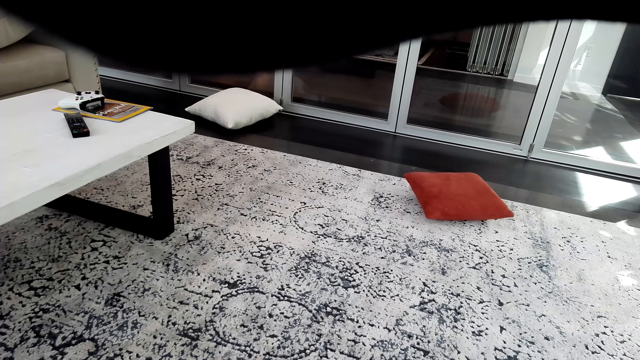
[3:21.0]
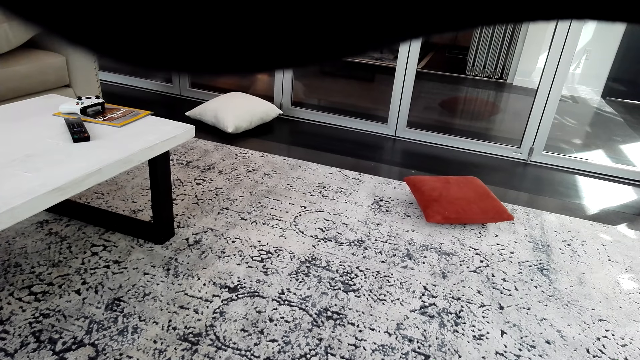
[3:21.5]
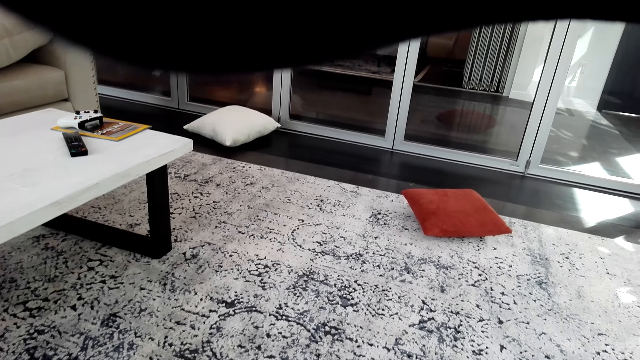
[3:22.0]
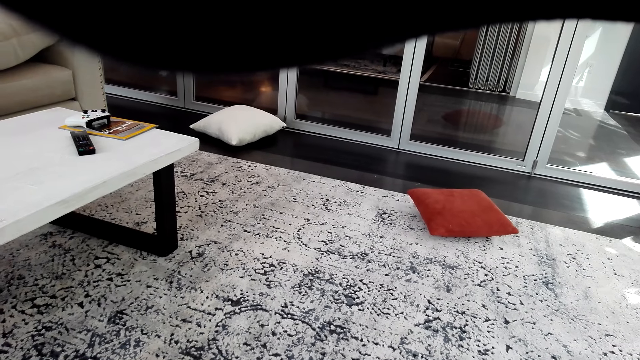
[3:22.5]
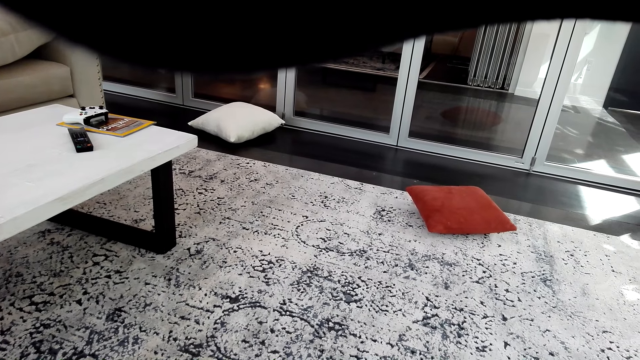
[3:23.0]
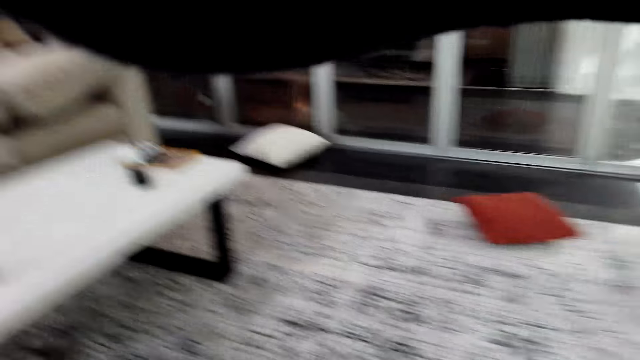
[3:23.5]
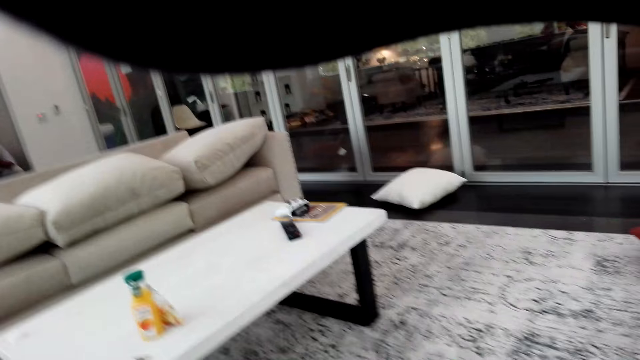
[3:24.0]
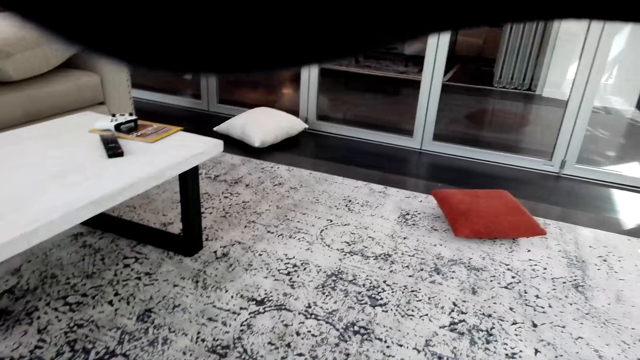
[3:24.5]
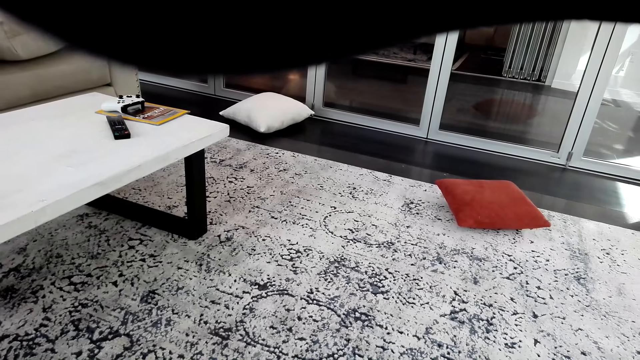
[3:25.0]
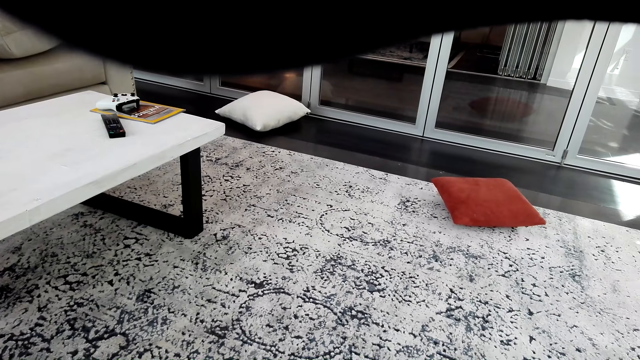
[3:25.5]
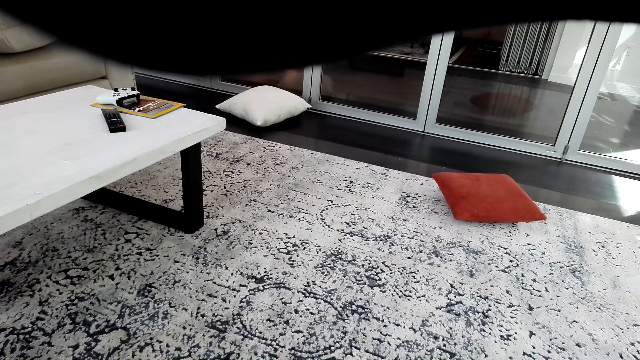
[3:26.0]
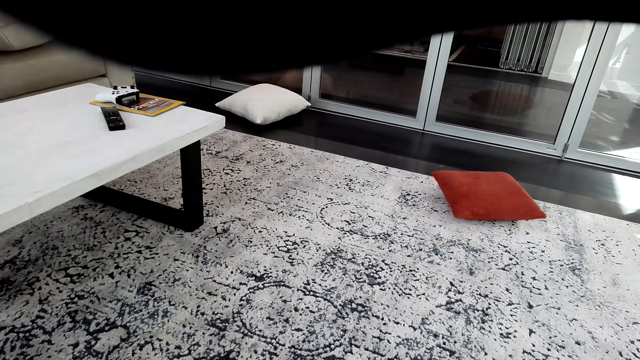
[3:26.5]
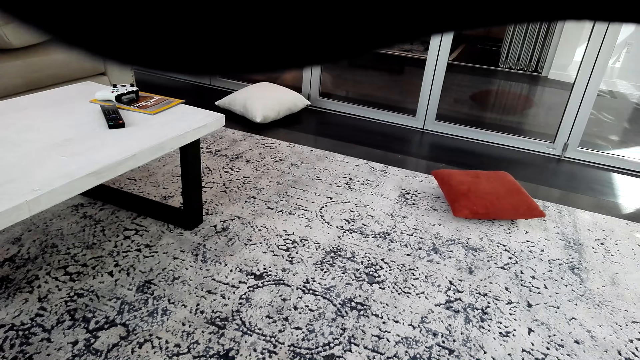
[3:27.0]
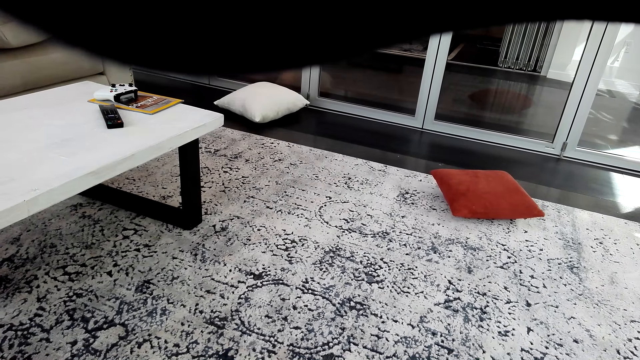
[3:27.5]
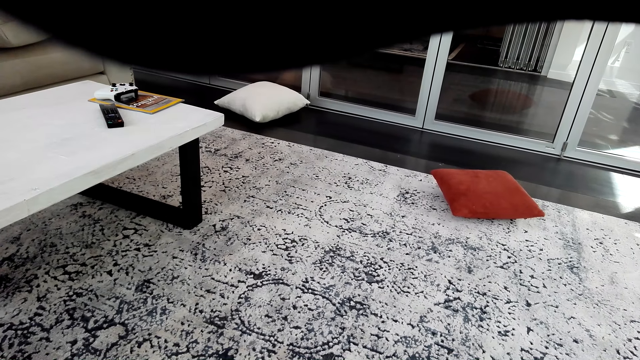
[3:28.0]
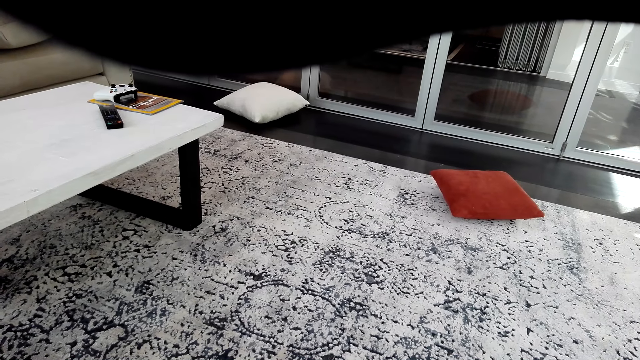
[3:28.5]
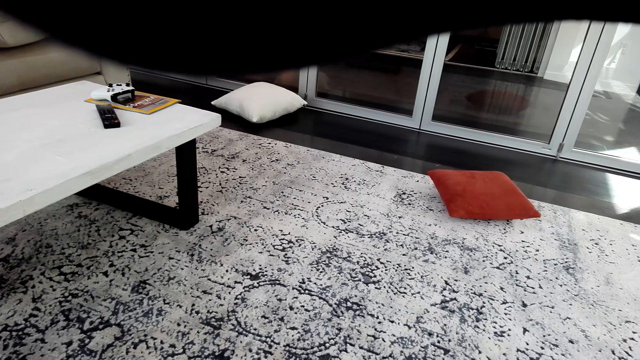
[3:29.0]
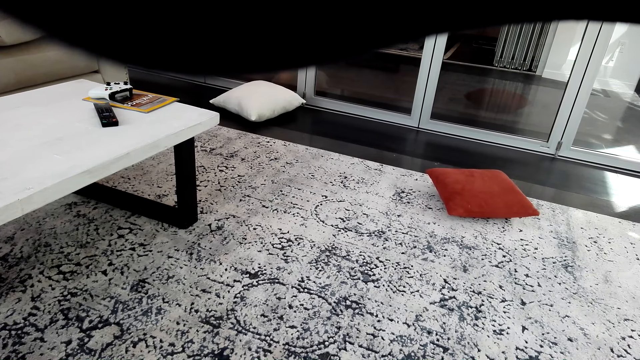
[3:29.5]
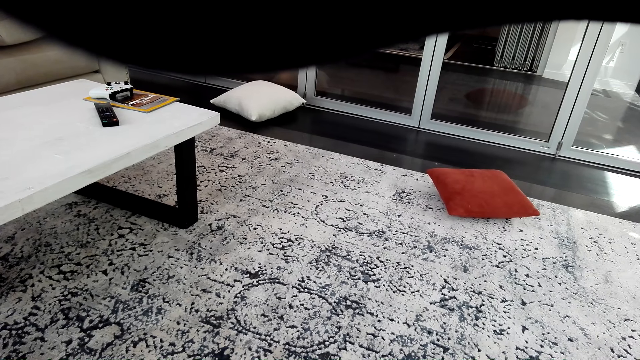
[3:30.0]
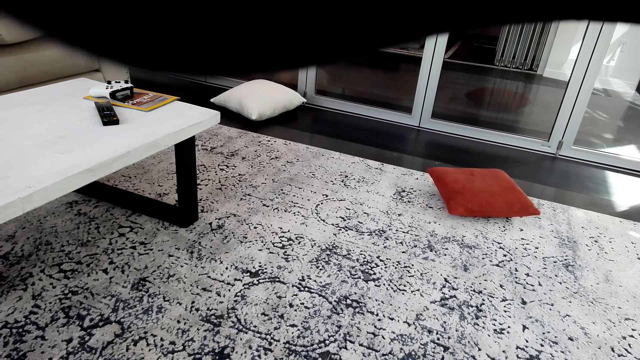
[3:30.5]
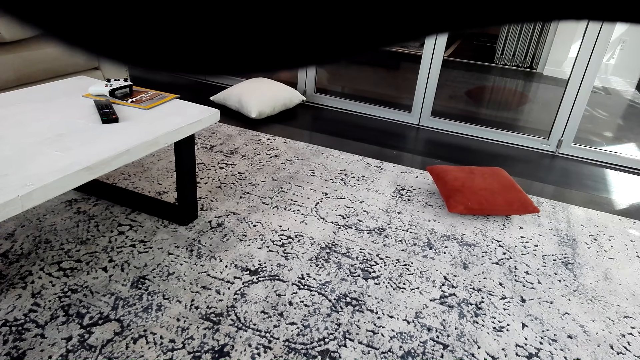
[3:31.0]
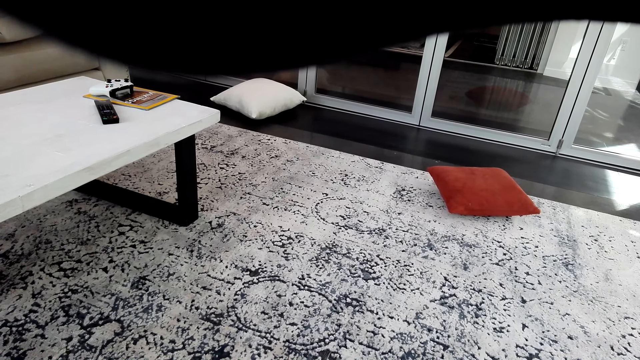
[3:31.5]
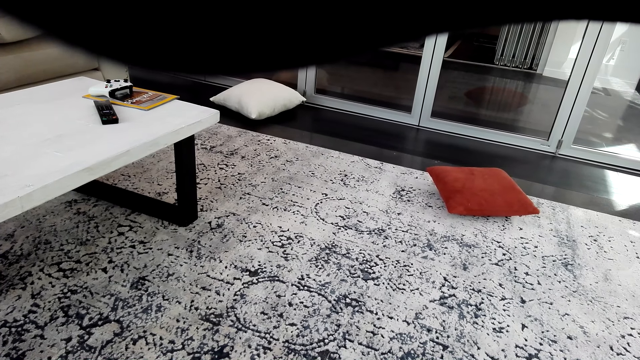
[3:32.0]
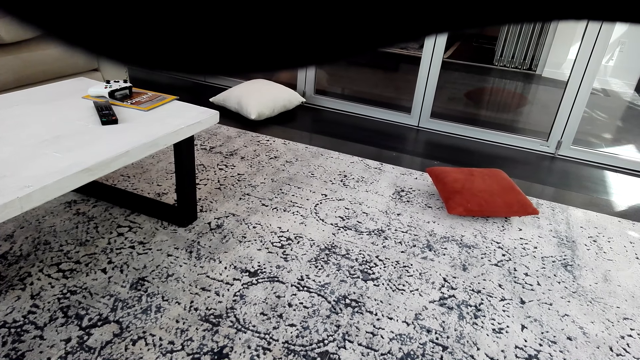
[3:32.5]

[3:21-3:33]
The camera wearer looks around the room. They look on the floor.

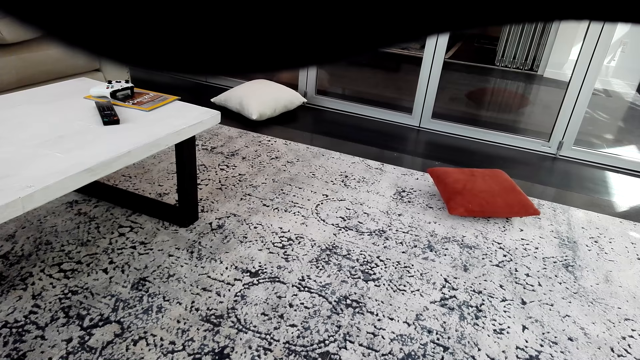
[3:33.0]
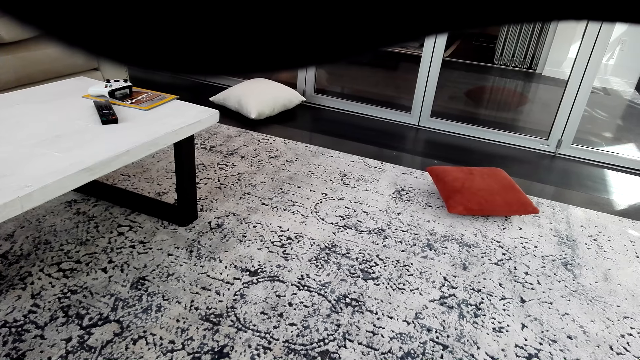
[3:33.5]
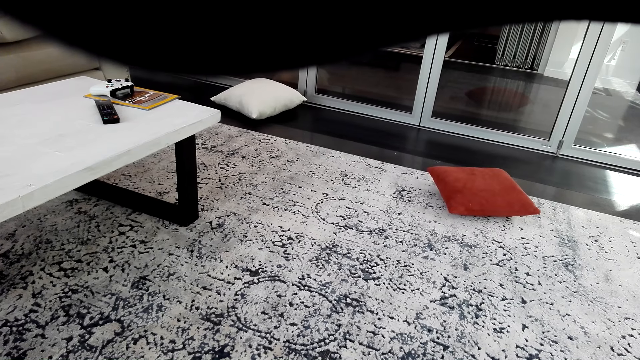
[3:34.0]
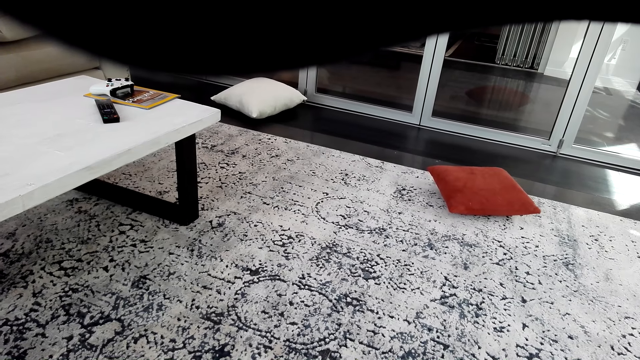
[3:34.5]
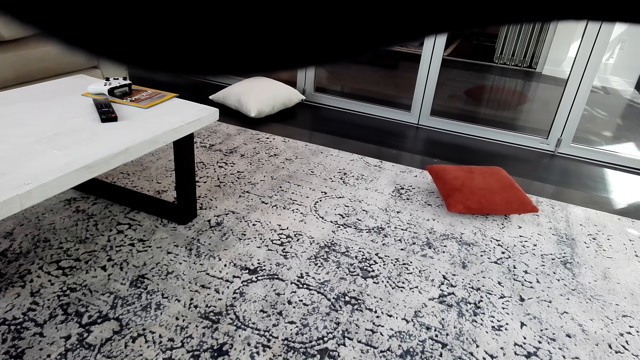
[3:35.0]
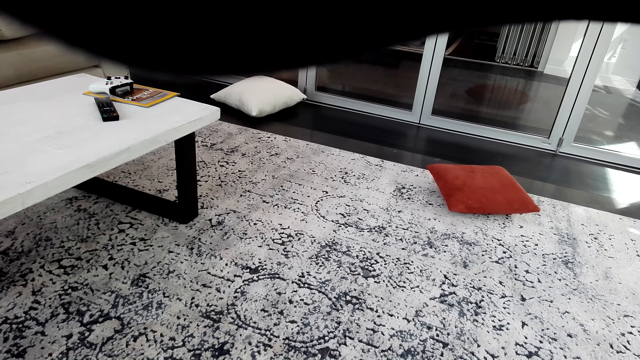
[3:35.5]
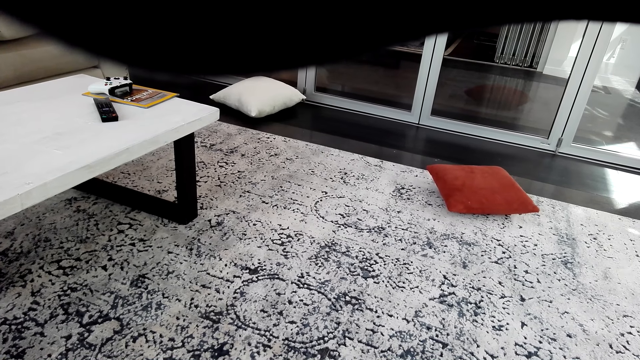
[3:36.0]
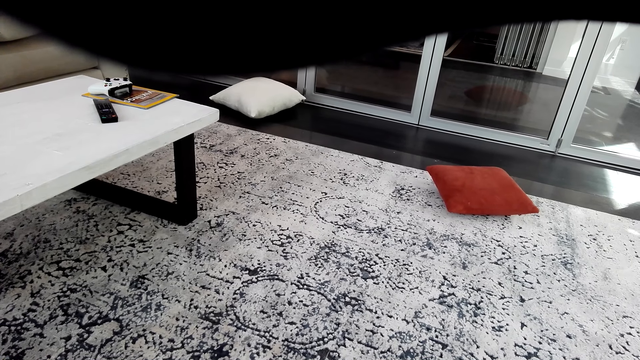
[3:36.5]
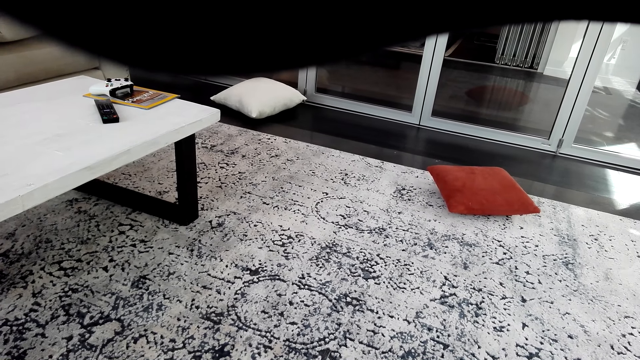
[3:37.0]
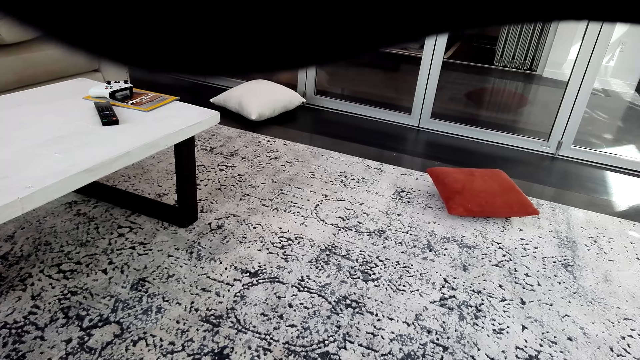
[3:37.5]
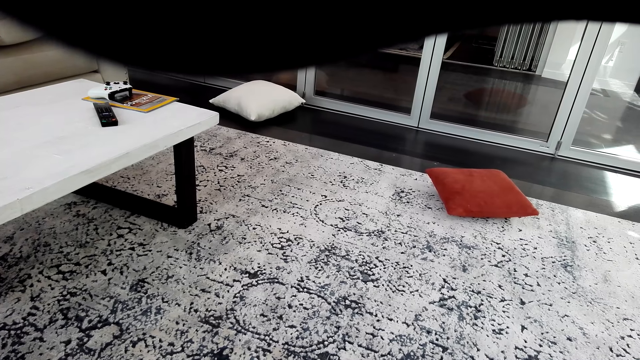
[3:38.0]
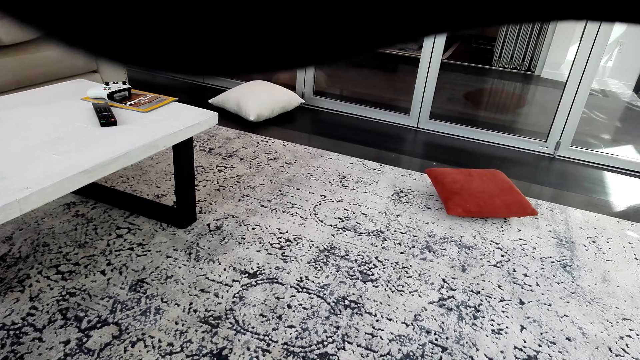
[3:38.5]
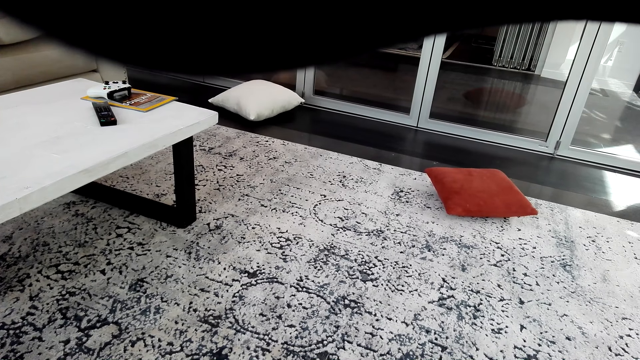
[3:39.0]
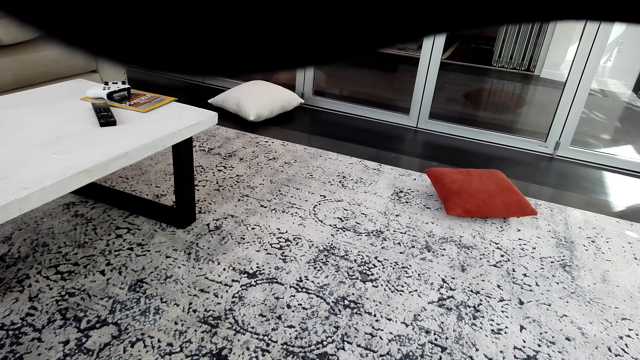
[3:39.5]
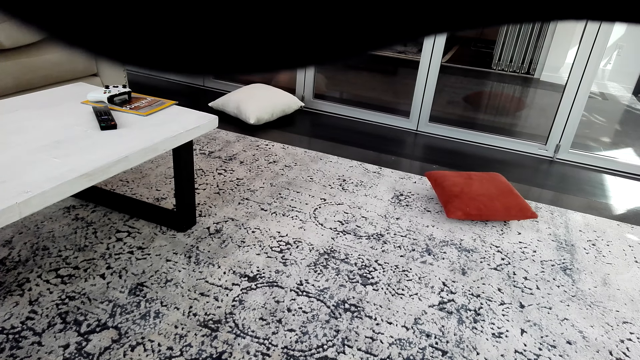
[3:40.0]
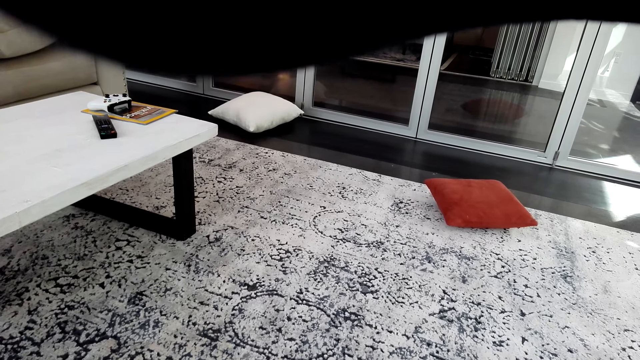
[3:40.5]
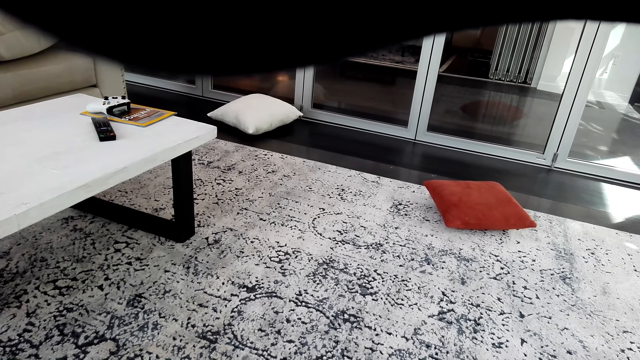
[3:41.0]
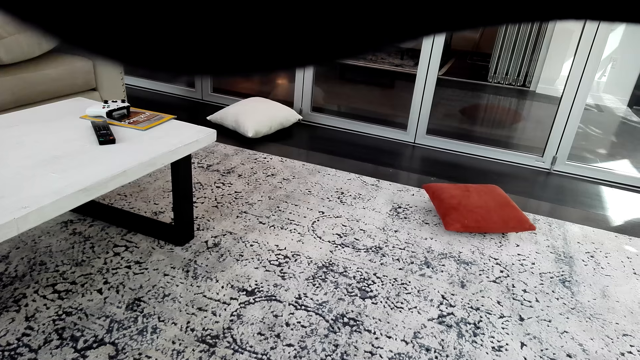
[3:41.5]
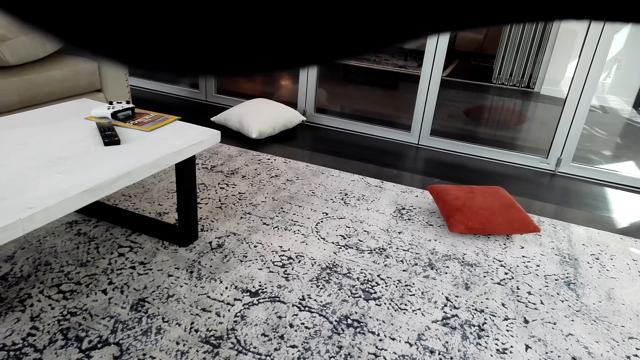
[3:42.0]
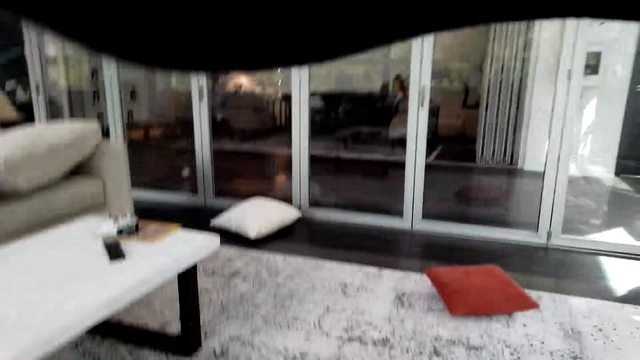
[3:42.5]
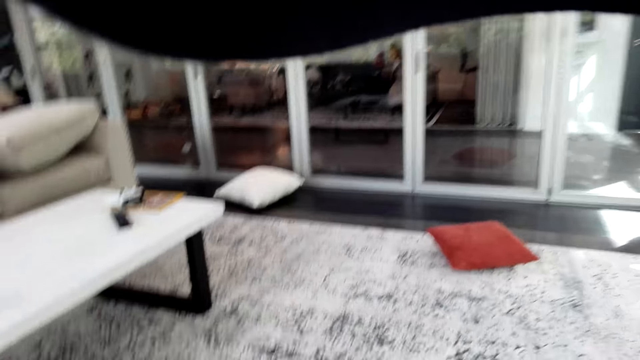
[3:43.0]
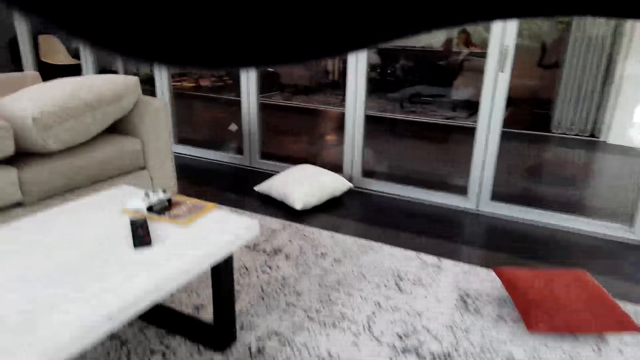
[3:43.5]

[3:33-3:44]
The camera wearer looks around the room.
